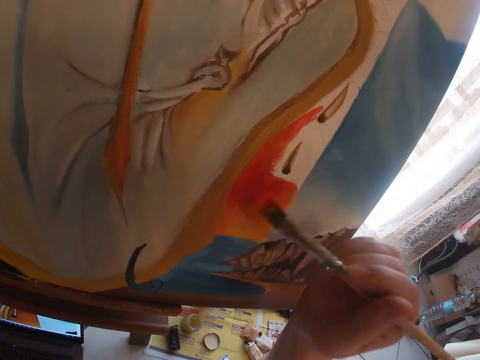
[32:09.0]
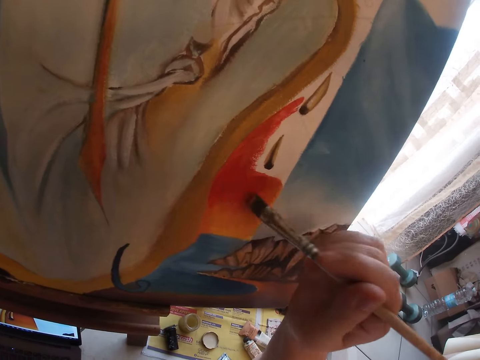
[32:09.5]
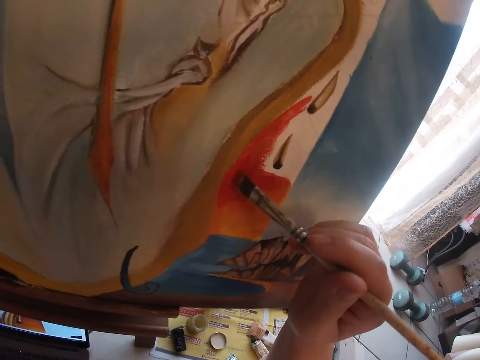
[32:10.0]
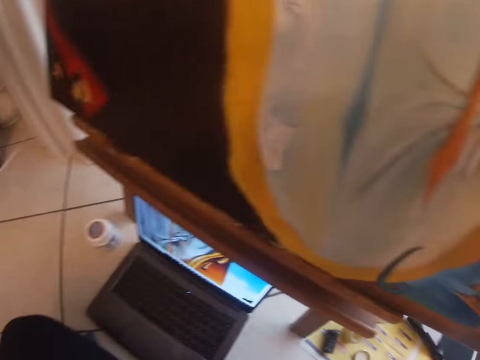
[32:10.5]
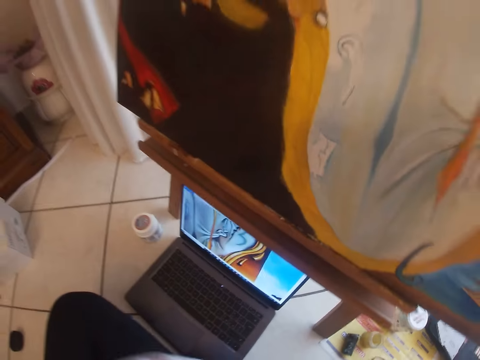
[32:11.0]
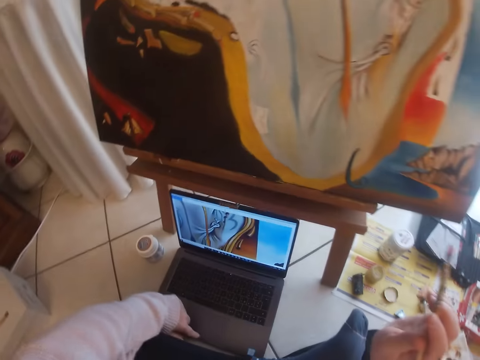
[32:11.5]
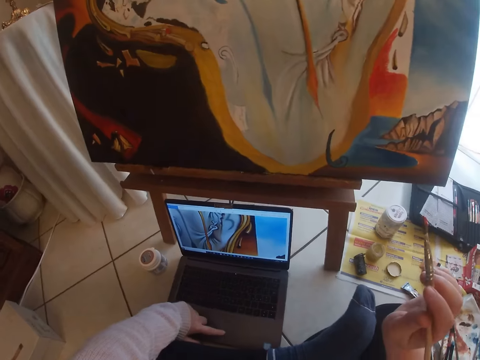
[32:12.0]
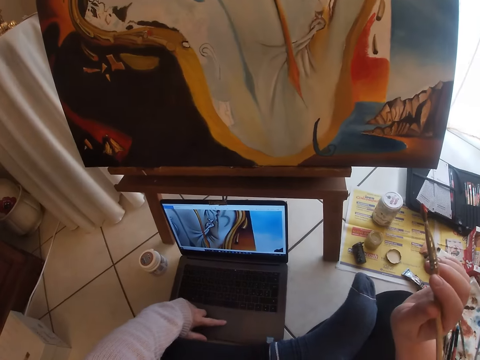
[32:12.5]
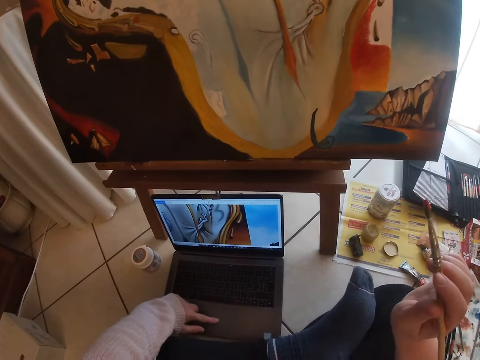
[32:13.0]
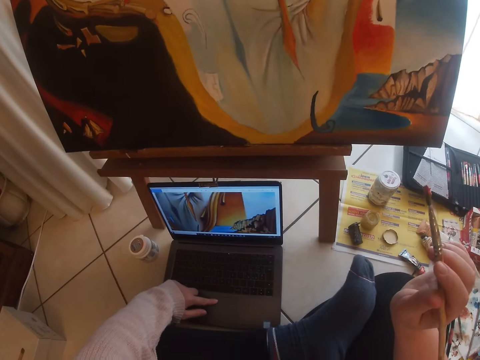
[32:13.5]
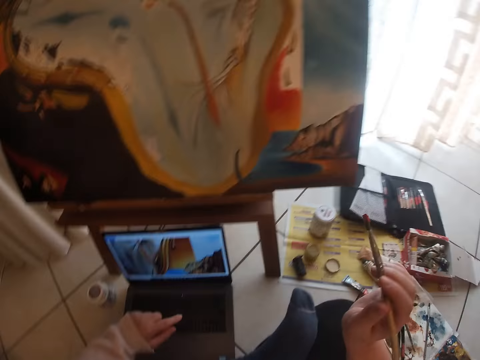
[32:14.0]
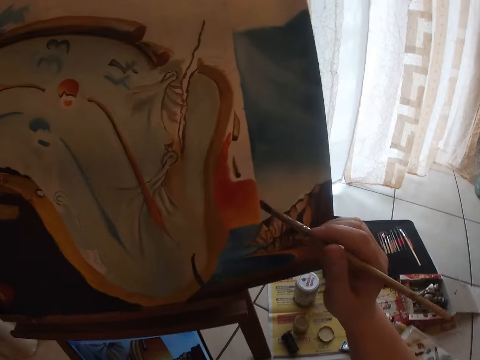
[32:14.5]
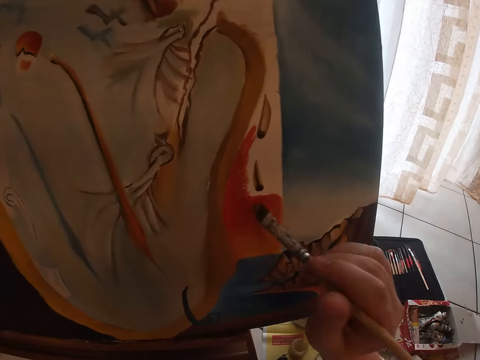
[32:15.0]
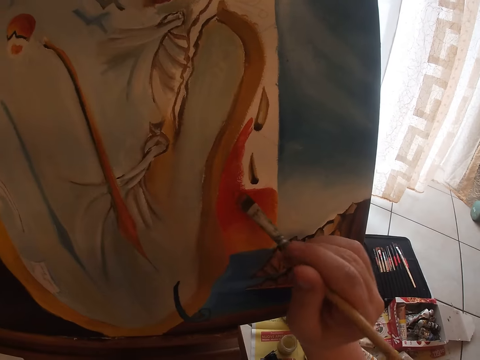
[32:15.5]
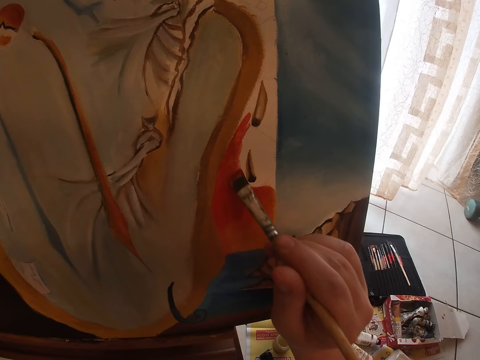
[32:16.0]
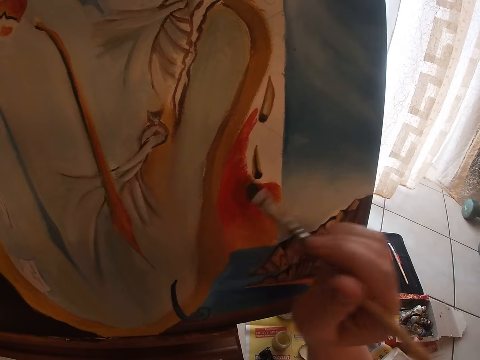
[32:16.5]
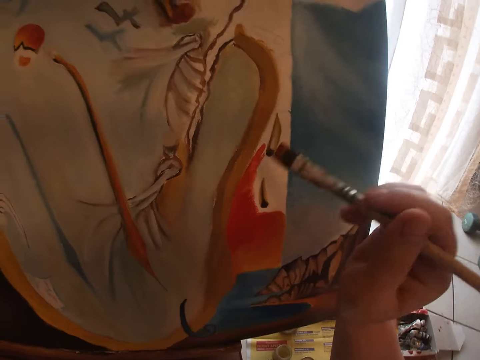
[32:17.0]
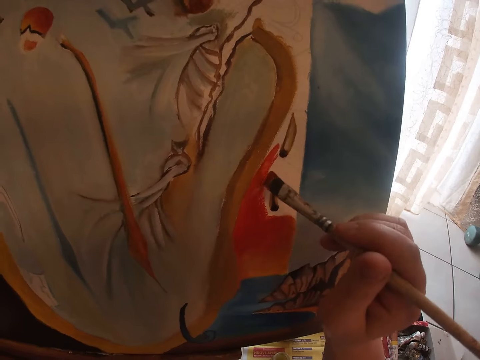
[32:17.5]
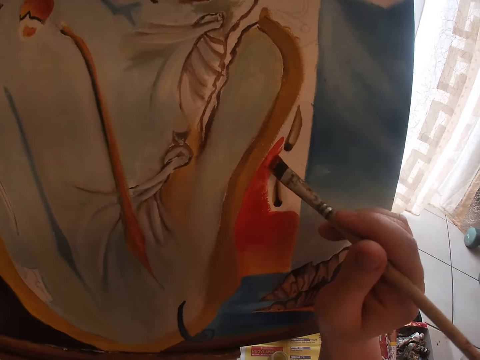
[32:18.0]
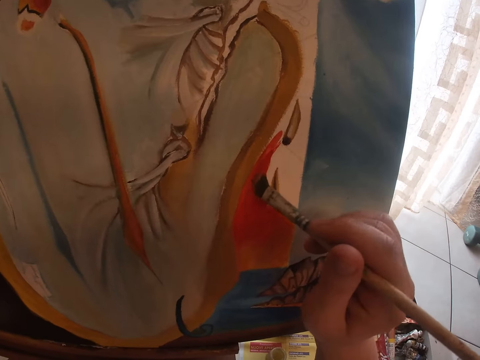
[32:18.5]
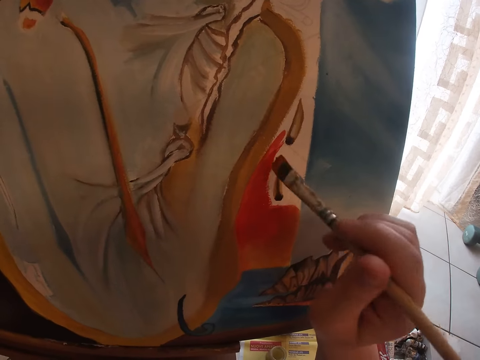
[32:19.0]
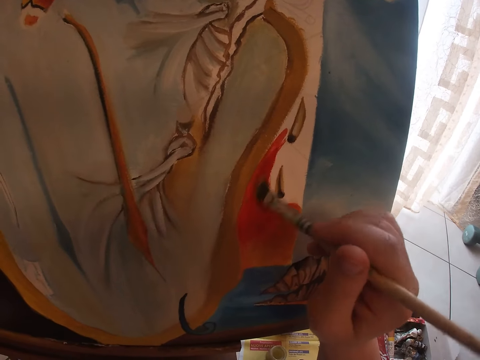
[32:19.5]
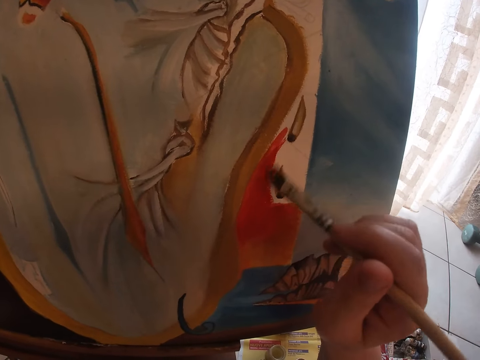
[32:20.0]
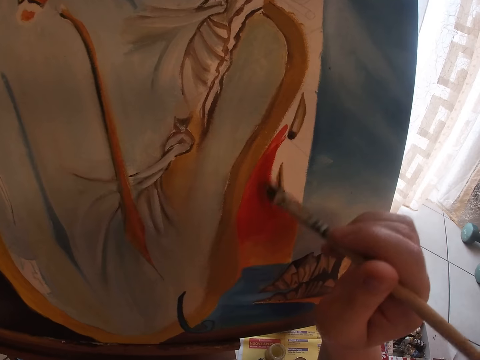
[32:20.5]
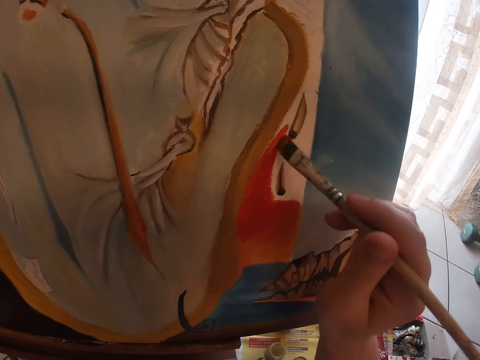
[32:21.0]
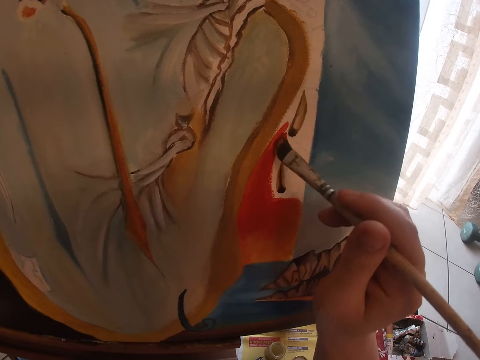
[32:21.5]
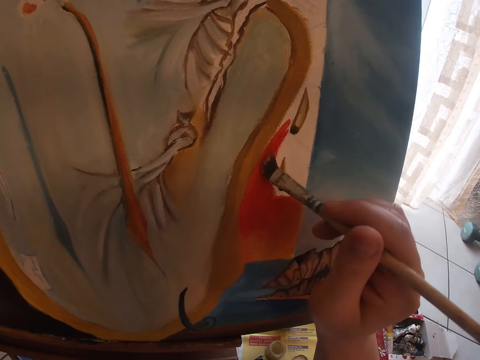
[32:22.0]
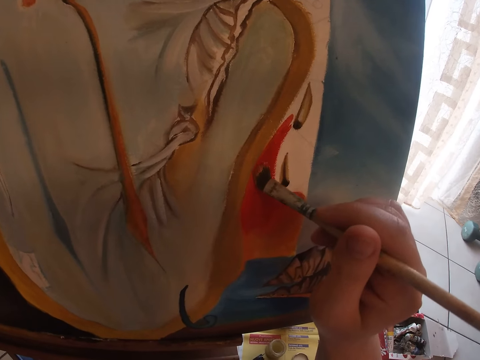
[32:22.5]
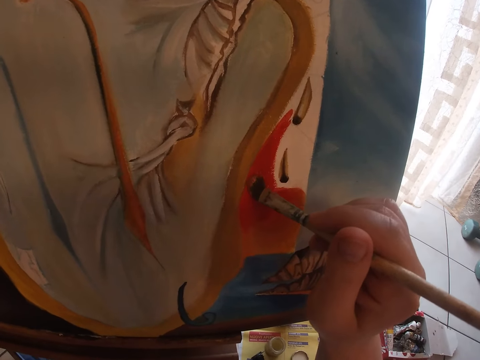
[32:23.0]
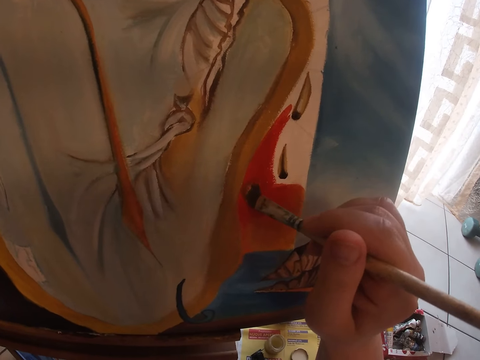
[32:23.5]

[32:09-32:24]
The camera wearer presses a laptop on the floor. They paint the picture on the canvas.

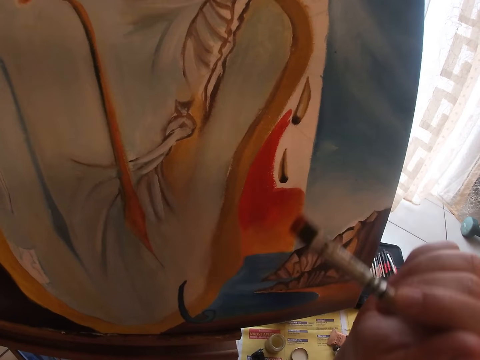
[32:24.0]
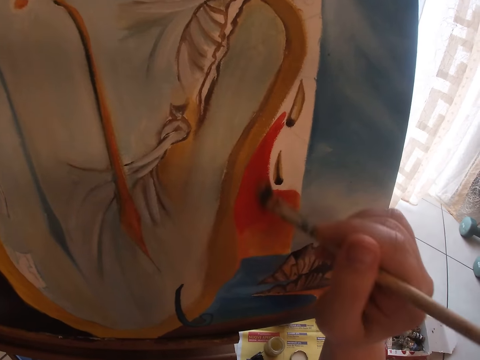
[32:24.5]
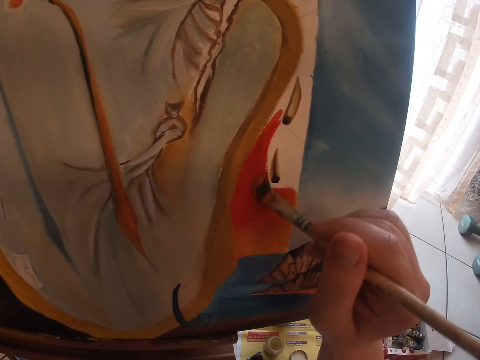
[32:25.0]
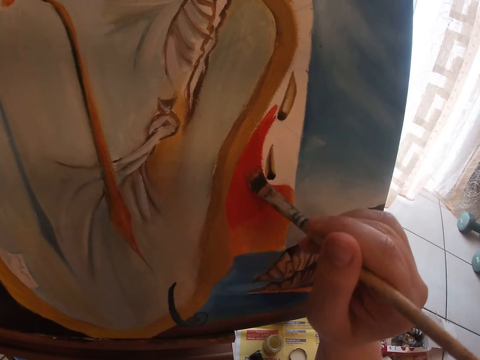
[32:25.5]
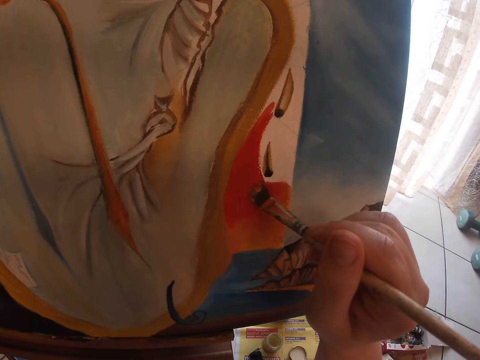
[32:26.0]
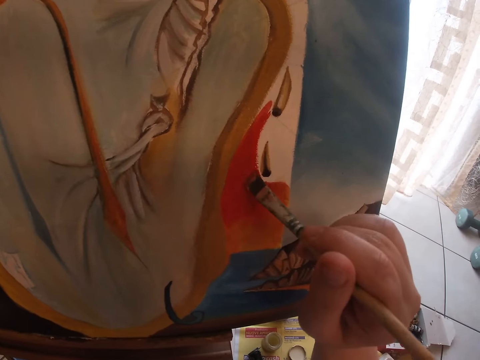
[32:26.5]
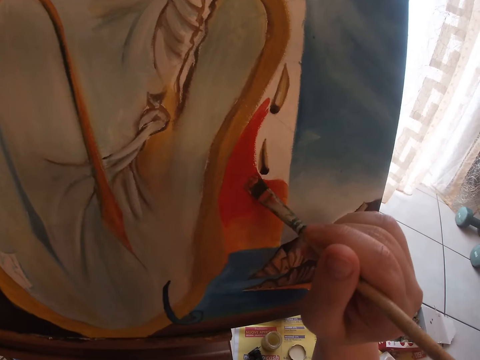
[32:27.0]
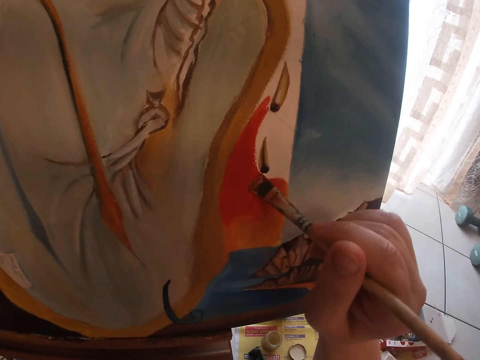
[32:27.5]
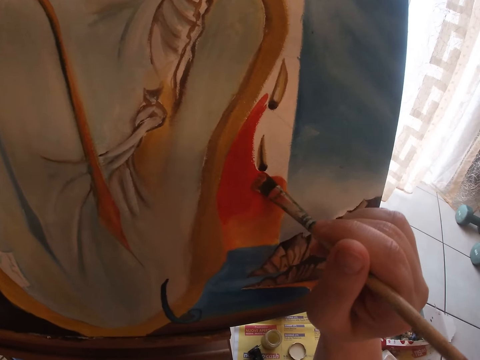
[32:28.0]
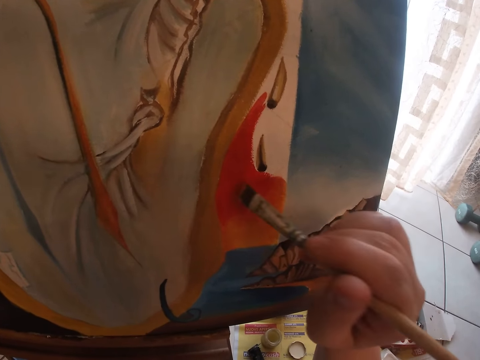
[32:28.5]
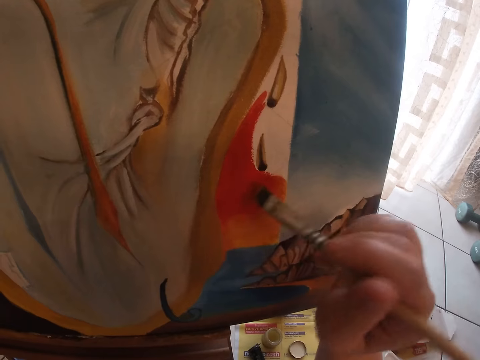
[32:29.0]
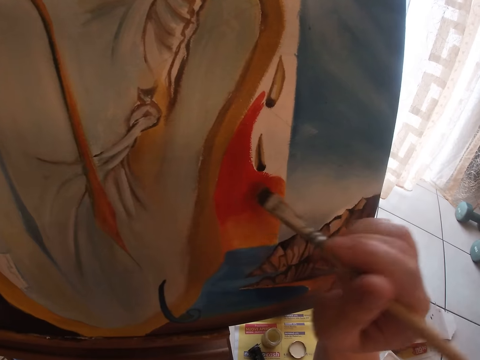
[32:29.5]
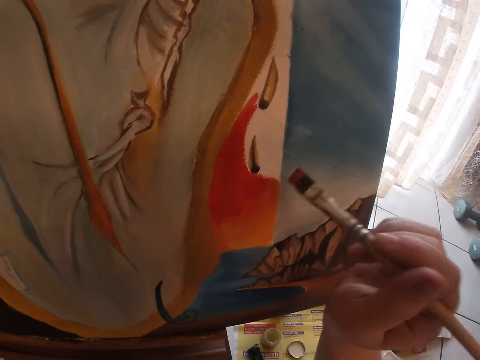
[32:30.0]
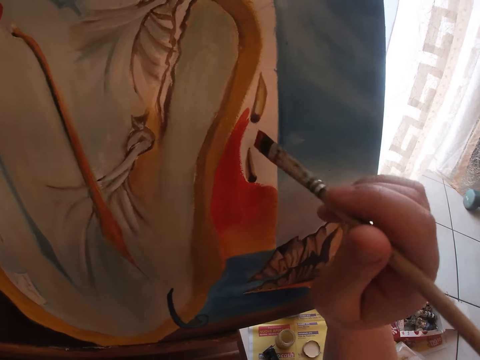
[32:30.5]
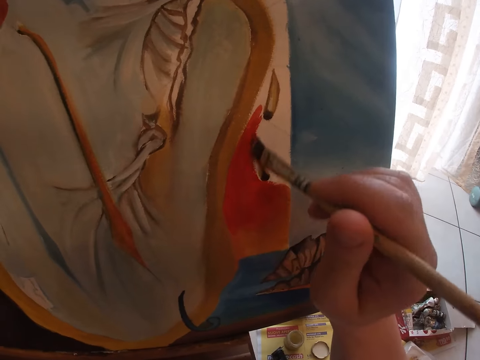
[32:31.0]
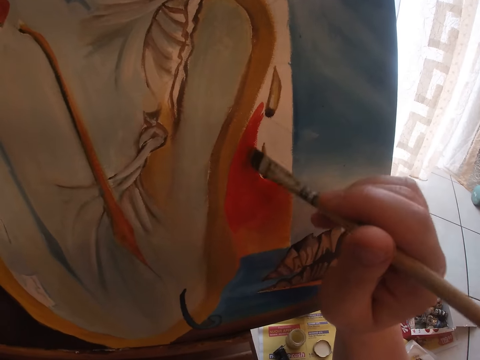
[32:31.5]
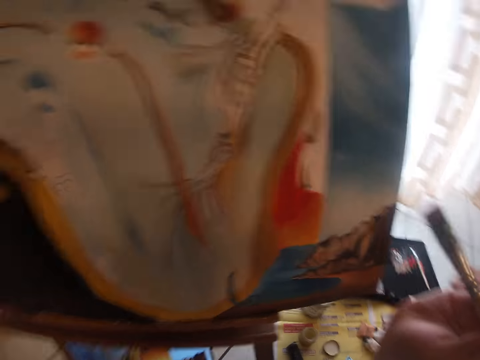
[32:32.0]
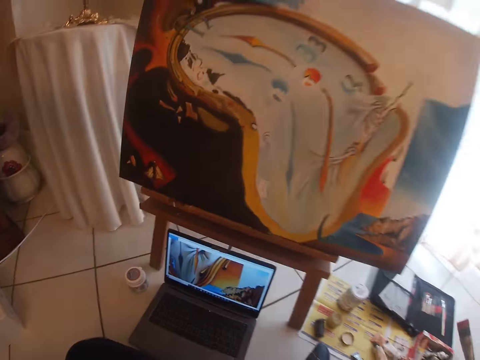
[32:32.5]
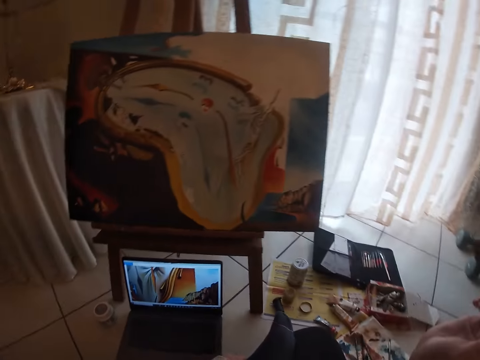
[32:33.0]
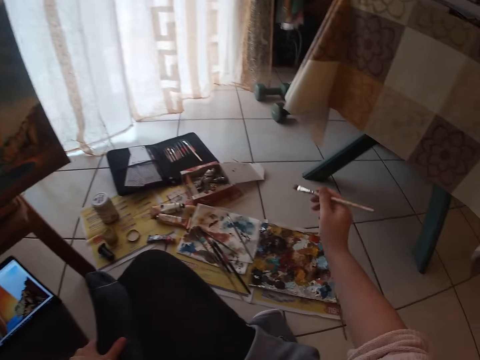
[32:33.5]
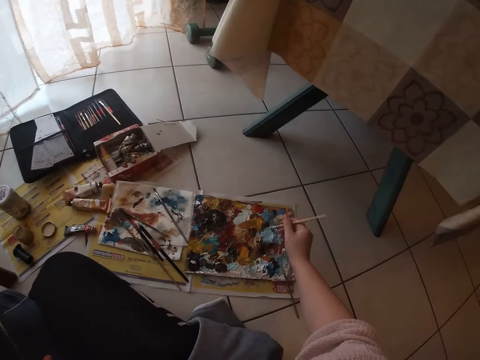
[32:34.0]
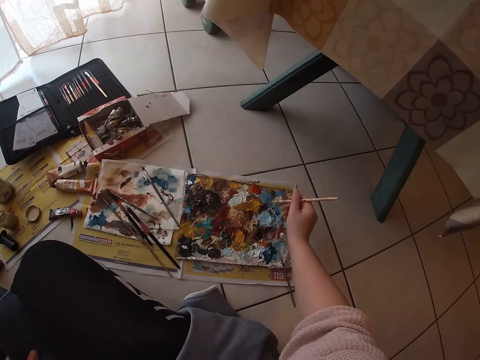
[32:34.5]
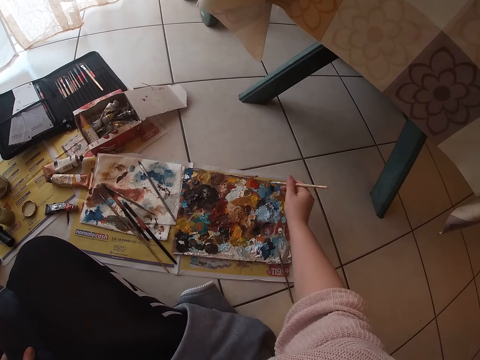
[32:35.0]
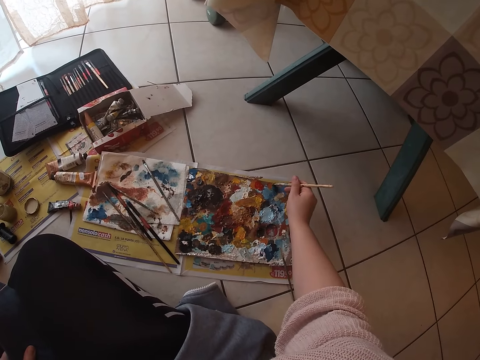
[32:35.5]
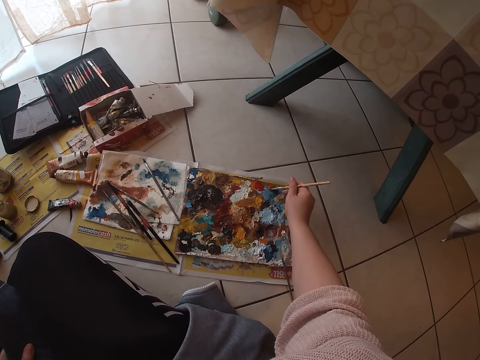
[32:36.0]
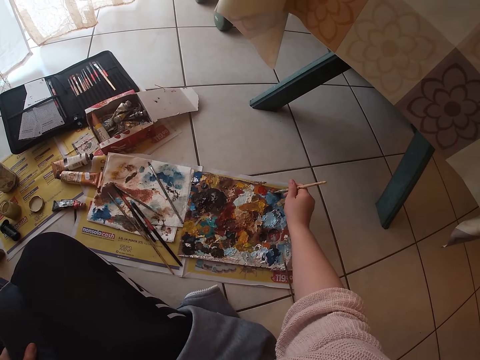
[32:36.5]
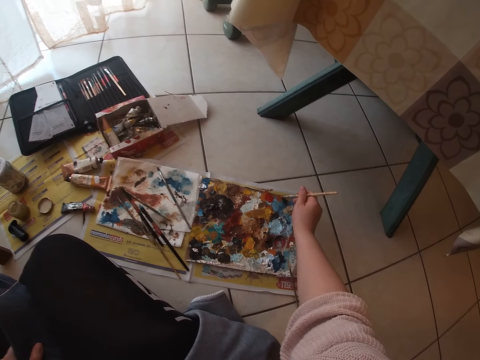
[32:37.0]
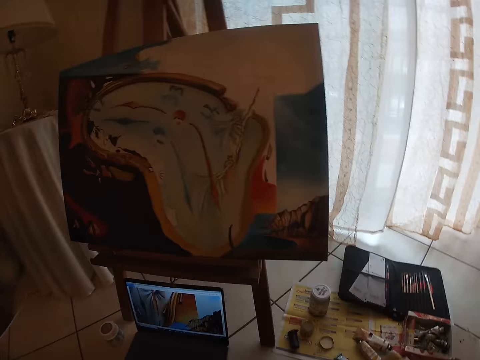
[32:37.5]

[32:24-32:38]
The camera wearer stops painting the picture. They dab paint on the palettes with the sable brush. They dip the brush in the painting palette.
